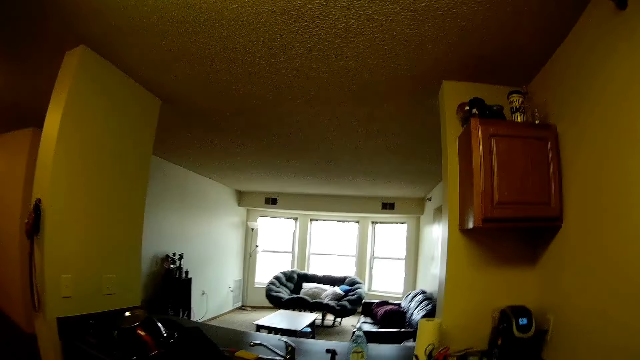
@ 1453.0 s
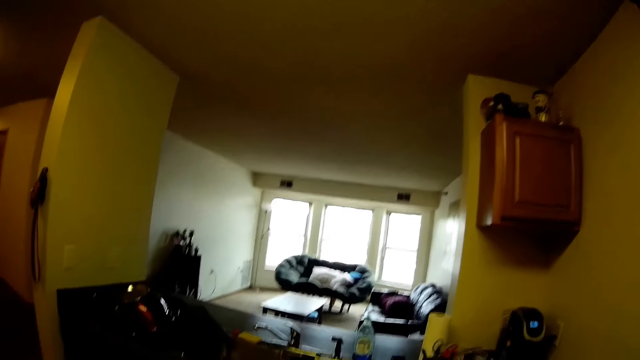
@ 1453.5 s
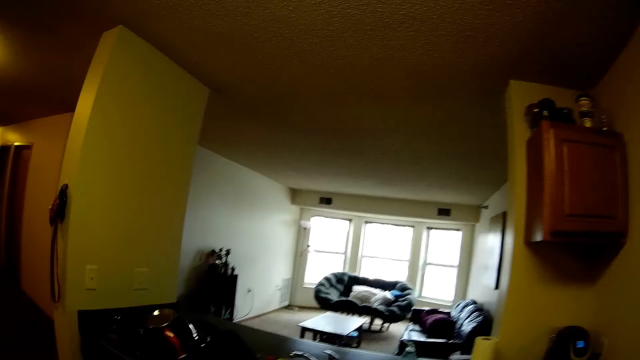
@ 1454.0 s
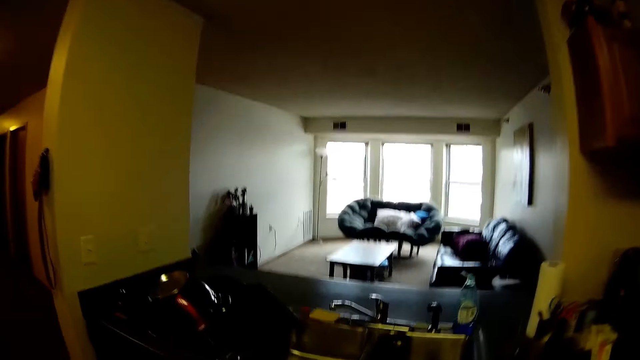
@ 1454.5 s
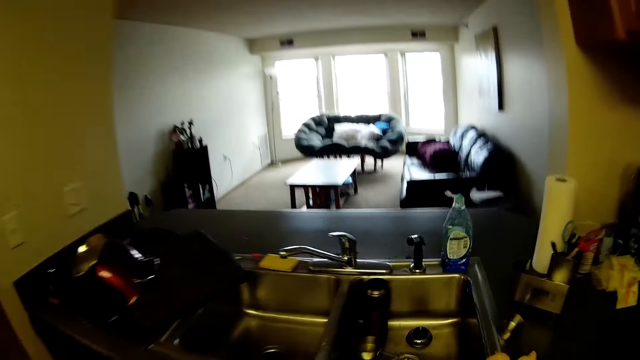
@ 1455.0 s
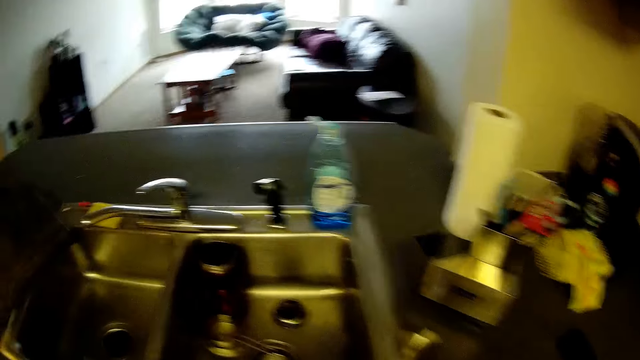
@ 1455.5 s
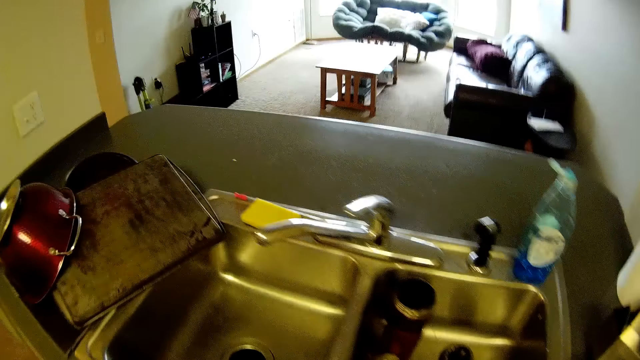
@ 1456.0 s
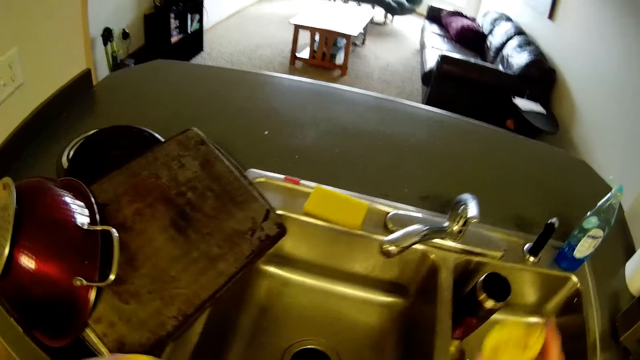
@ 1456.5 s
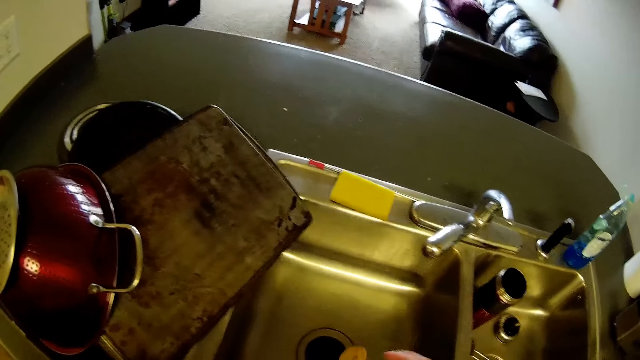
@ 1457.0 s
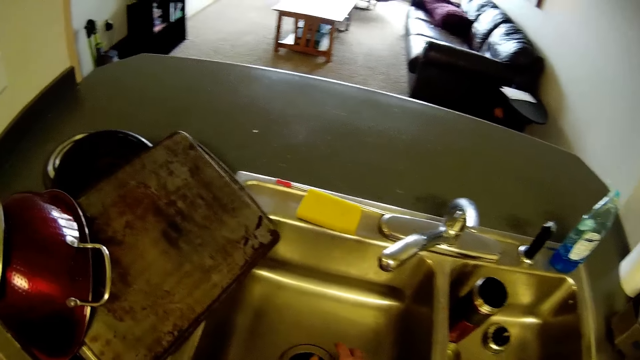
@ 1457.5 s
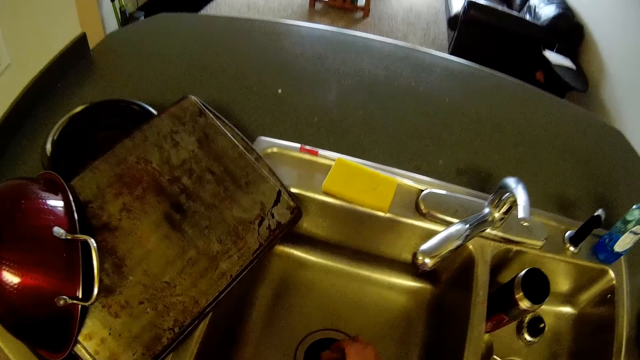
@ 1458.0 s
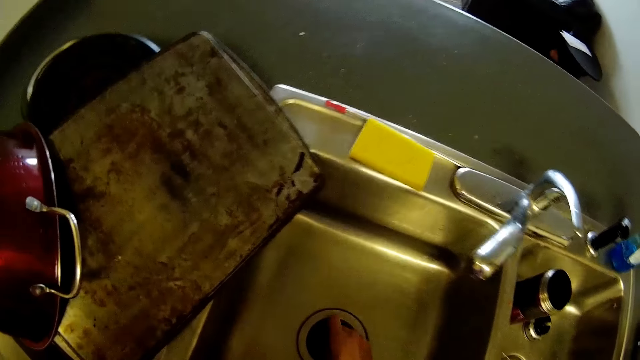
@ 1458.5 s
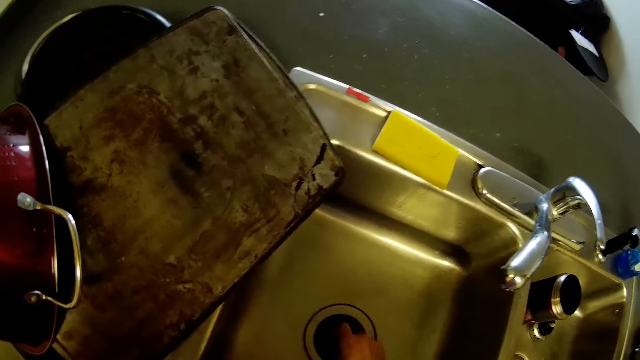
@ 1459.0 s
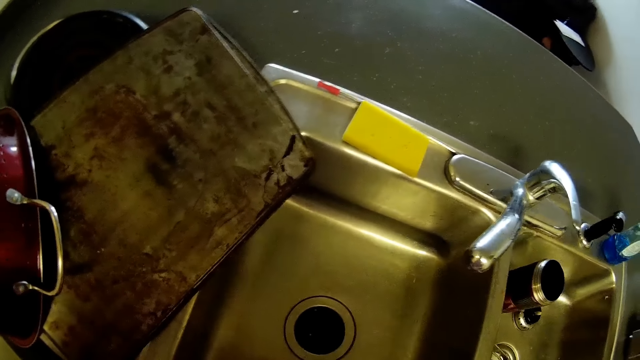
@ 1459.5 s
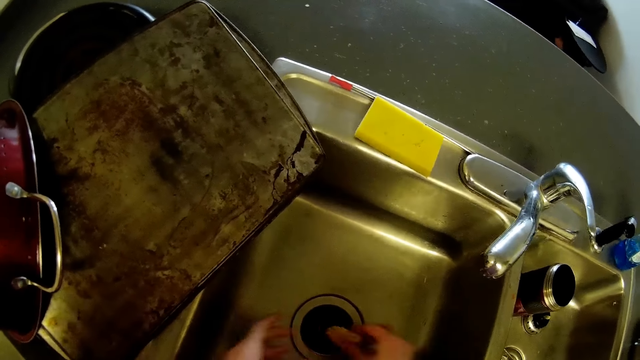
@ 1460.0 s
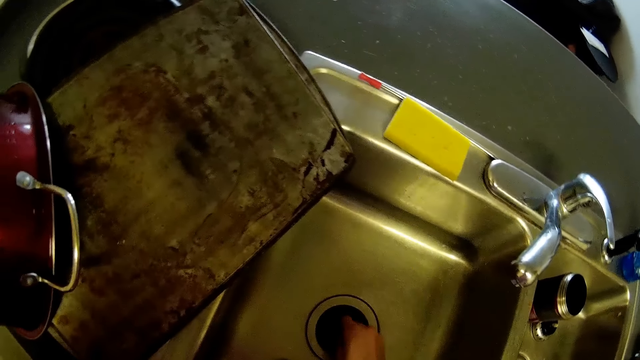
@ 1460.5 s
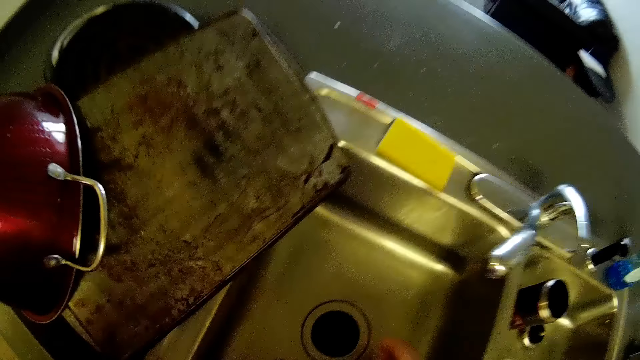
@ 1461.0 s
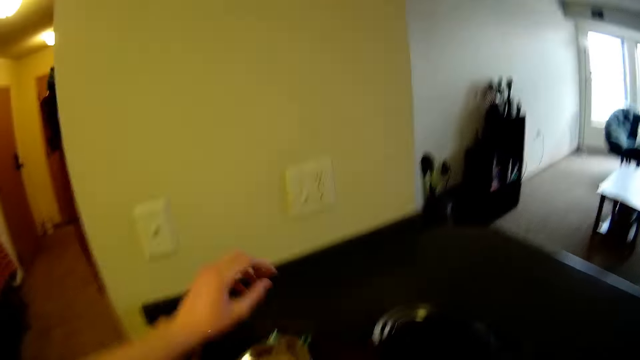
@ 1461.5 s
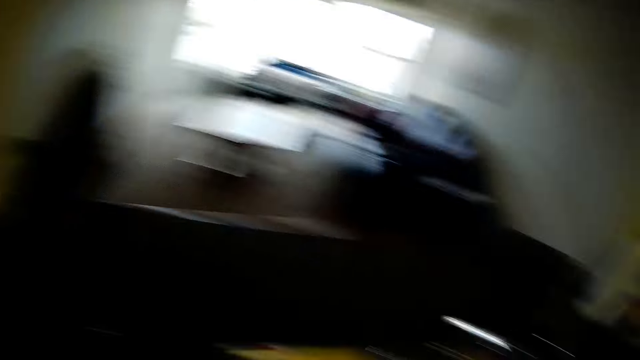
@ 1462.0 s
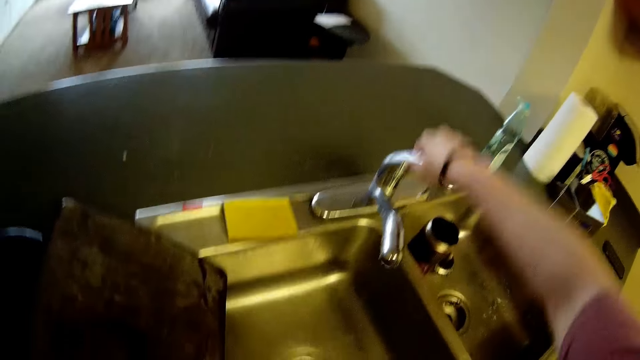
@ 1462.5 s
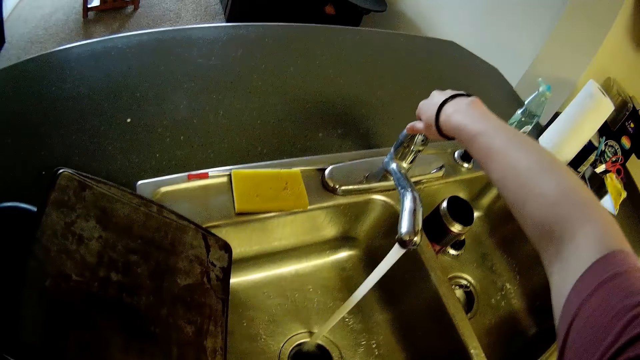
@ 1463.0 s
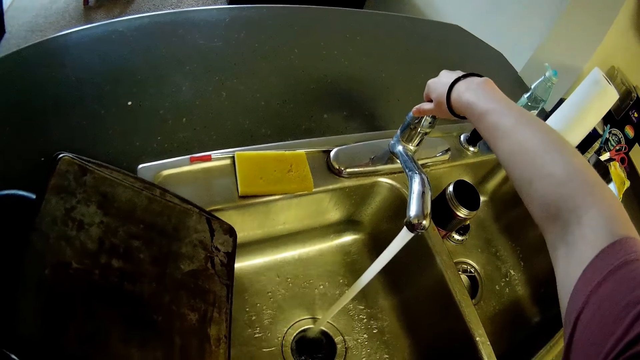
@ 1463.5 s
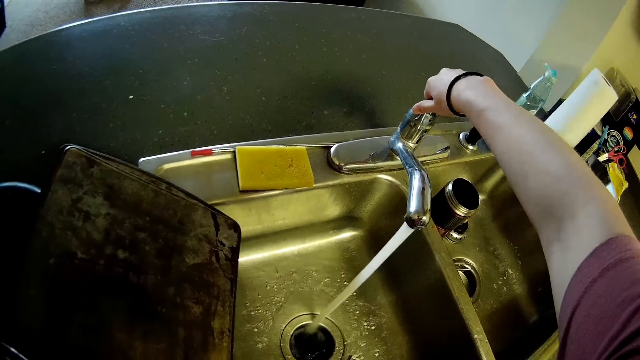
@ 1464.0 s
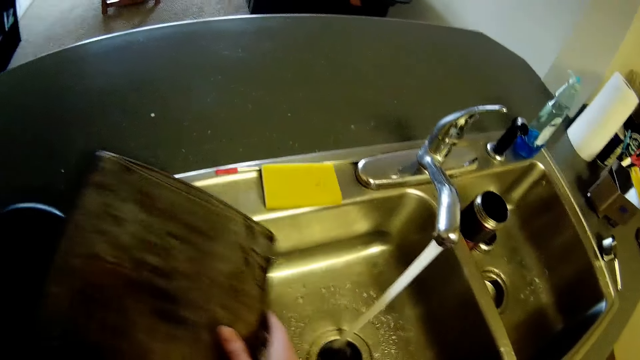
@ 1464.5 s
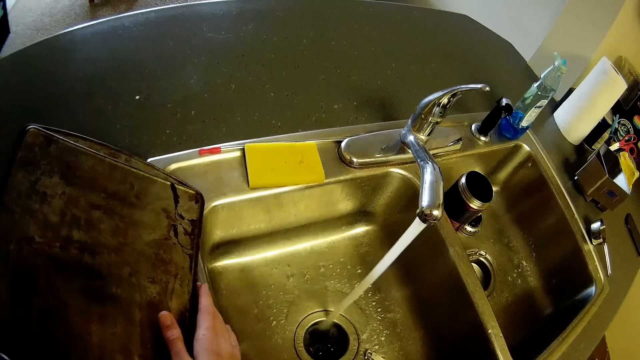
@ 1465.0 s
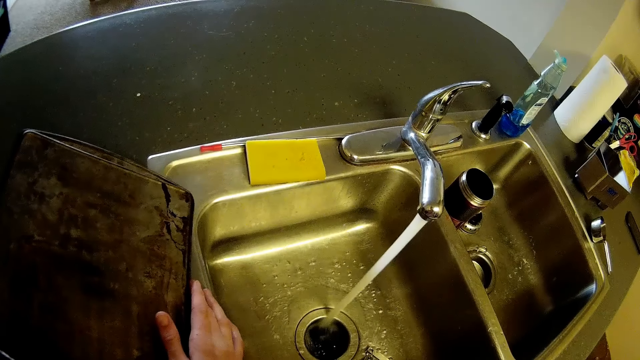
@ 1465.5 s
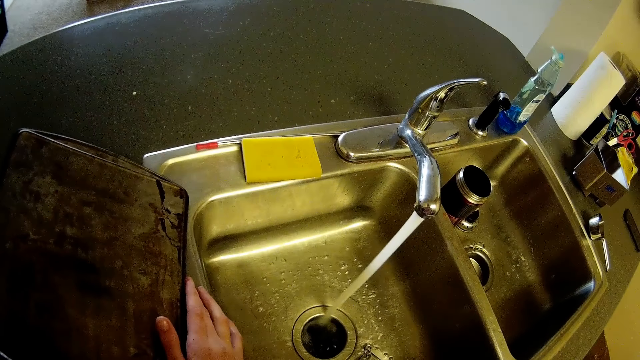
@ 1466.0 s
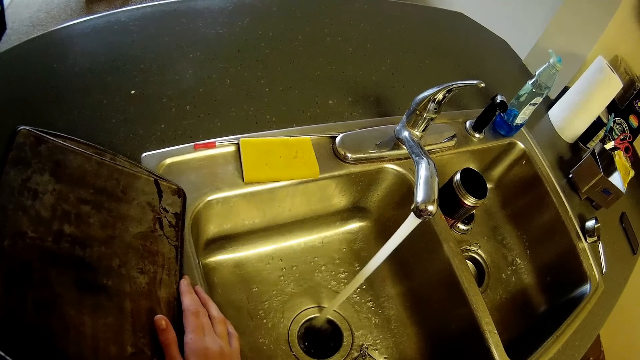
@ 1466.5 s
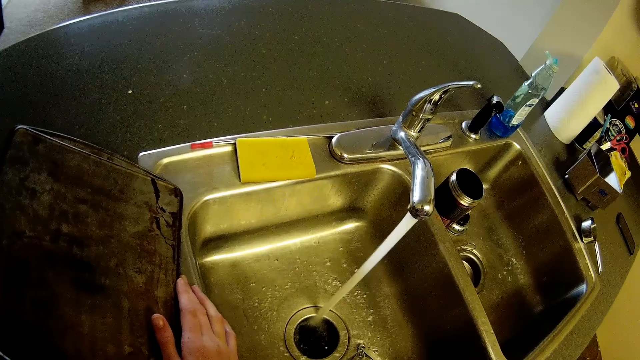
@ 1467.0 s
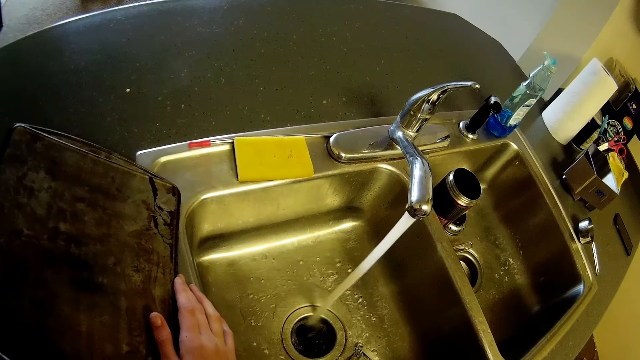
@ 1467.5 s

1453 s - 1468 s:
The camera wearer walks in the room. He stuffs some things in his right hand into the kitchen cabinet sink shredder. He touches the sink hole. He turns on the shredder switch with his left hand. He touches the switch. He turns on the tap with his right hand. He adjusts a falling tray on the sink with his right hand. He holds the tray.

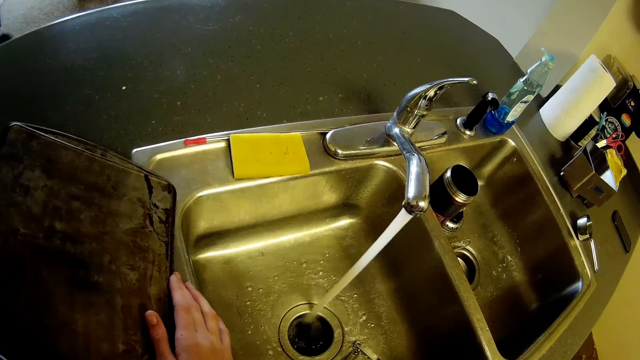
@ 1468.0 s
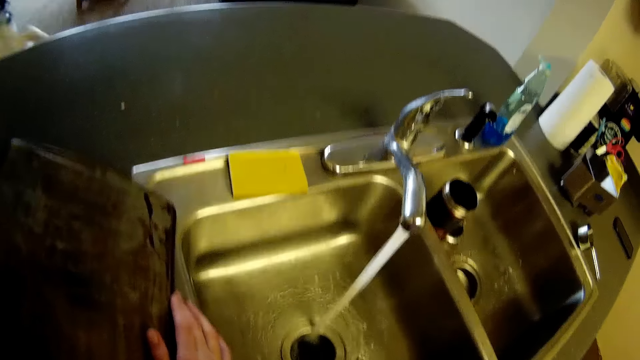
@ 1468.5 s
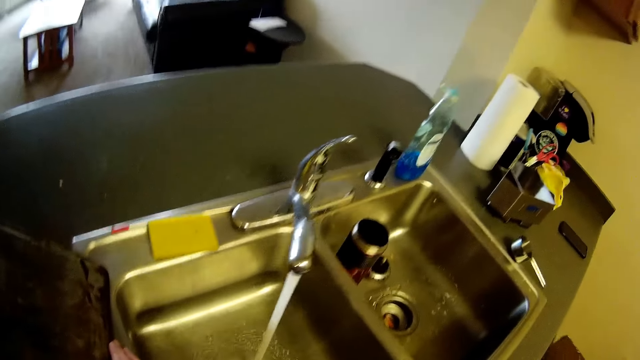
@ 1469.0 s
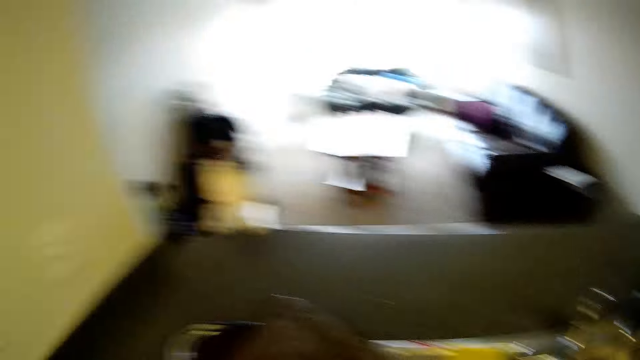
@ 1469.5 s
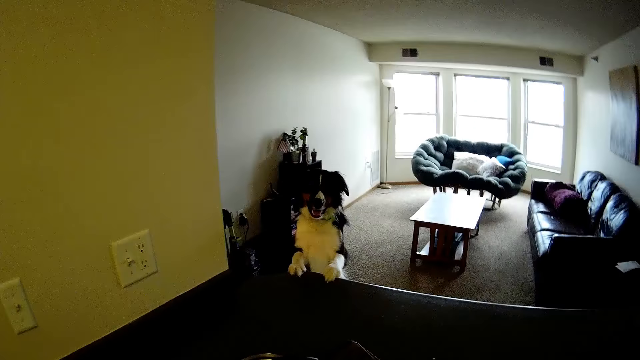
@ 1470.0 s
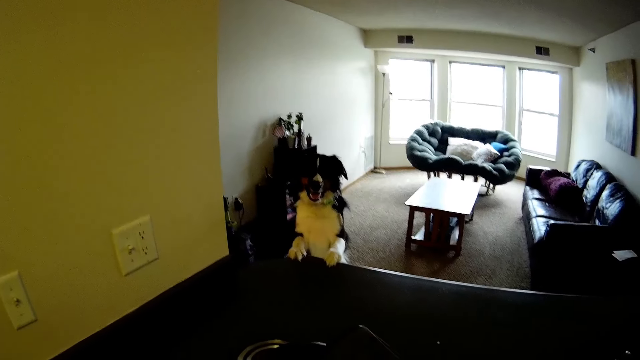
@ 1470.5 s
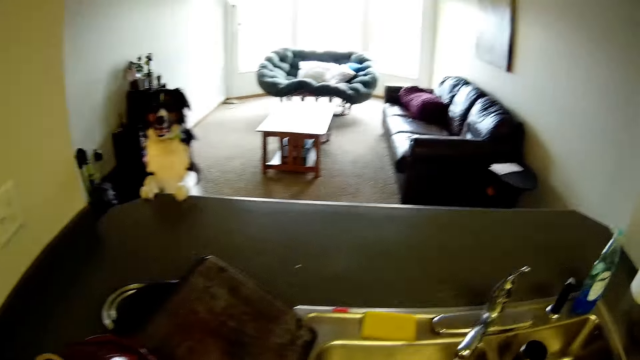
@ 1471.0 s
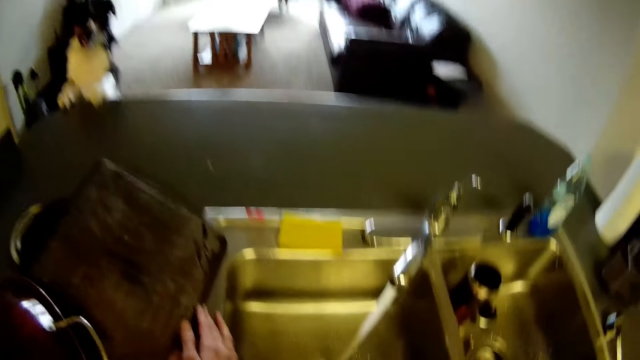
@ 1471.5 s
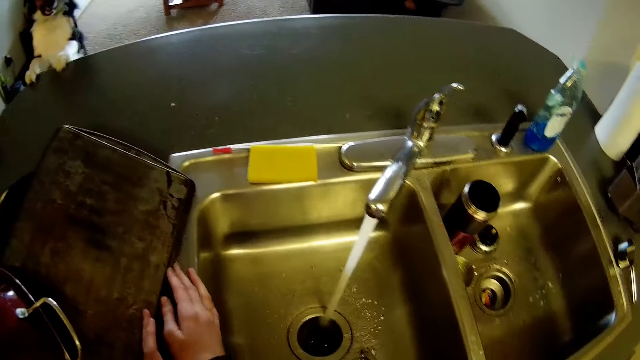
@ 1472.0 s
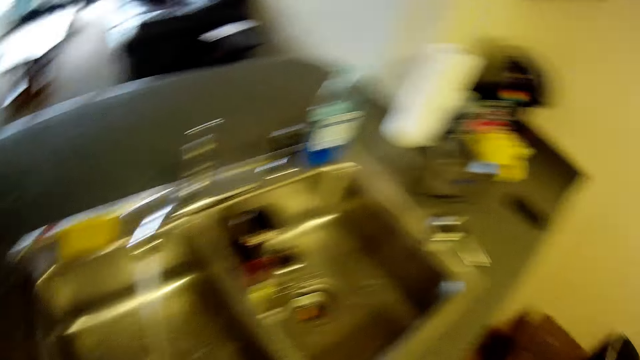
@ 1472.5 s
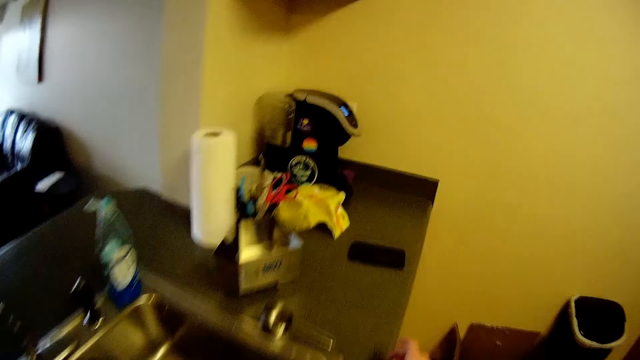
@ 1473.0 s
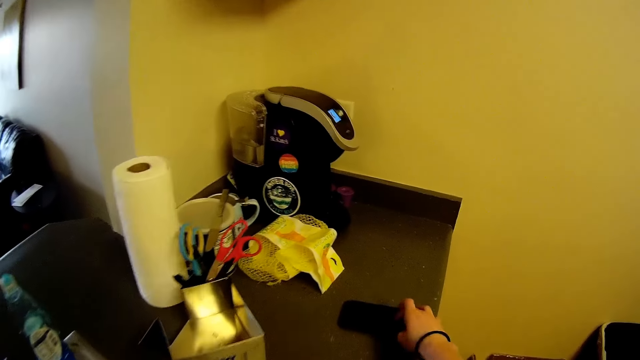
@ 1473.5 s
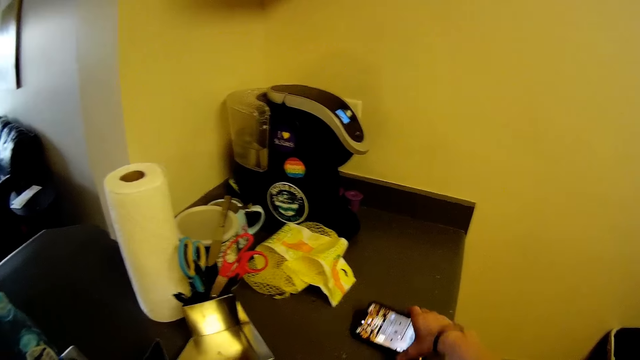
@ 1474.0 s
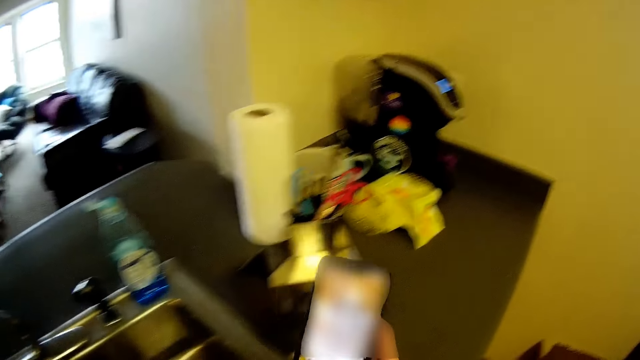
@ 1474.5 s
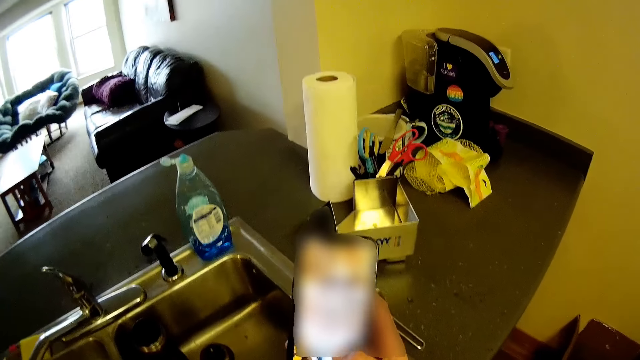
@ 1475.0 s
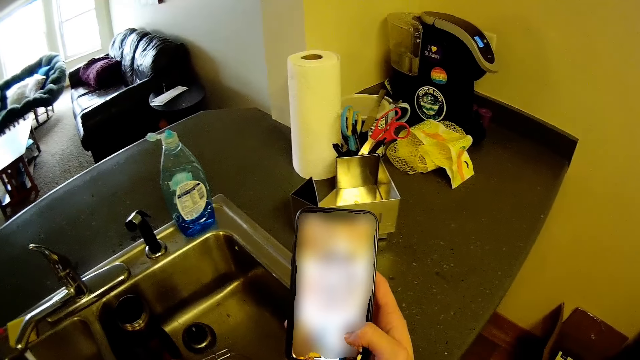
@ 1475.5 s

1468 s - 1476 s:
A dog leans on the kitchen cabinet. The camera wearer looks away. He touches a mobile phone with his right hand. He picks up the mobile phone from the kitchen cabinet sink with his right hand.
